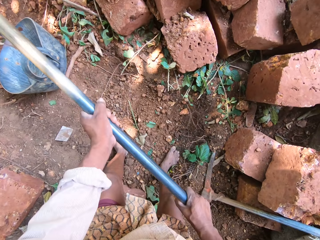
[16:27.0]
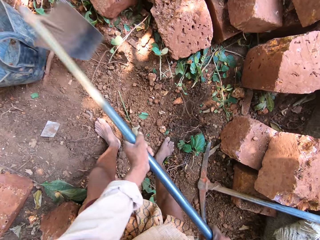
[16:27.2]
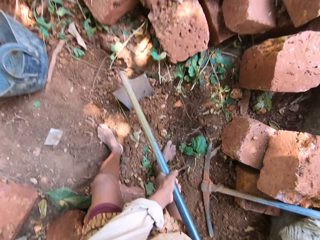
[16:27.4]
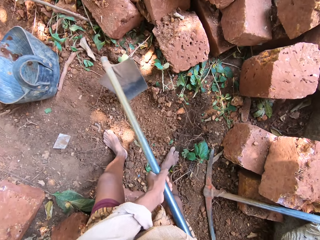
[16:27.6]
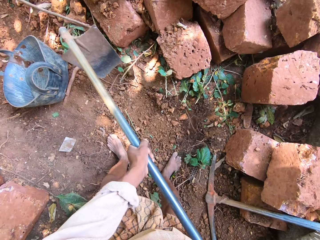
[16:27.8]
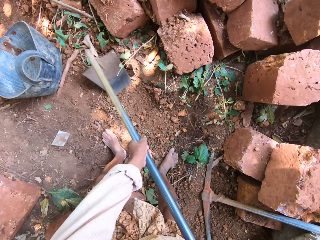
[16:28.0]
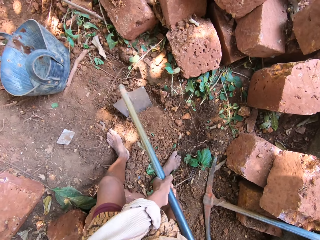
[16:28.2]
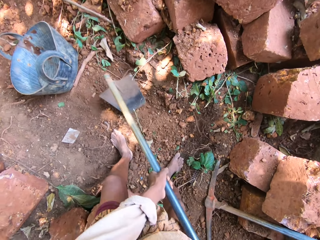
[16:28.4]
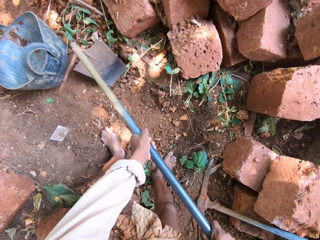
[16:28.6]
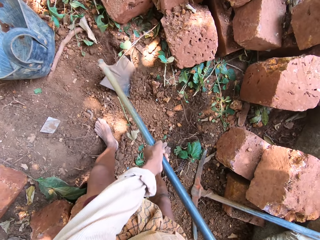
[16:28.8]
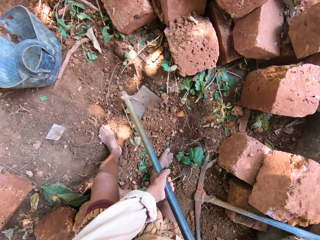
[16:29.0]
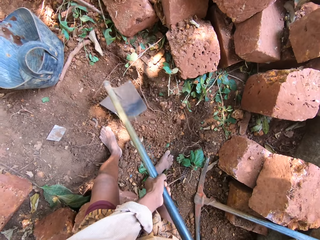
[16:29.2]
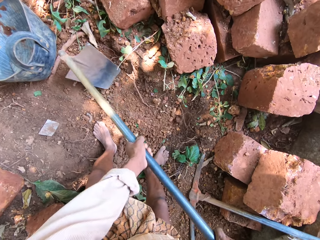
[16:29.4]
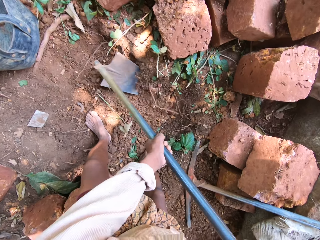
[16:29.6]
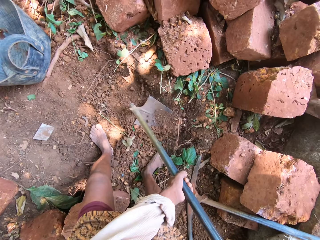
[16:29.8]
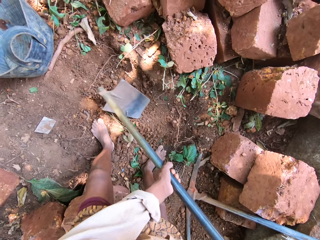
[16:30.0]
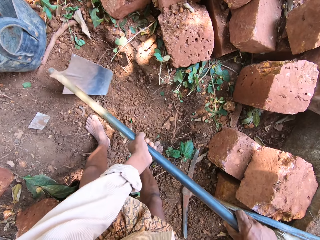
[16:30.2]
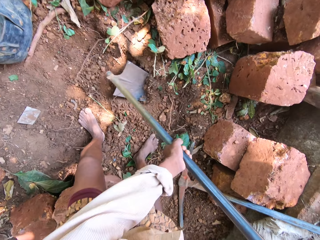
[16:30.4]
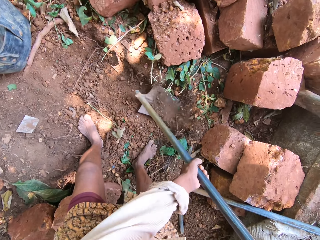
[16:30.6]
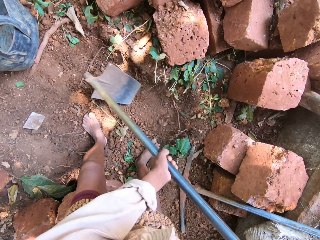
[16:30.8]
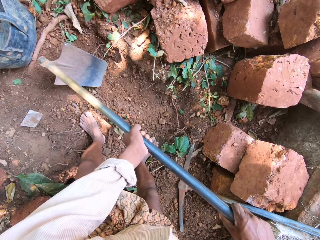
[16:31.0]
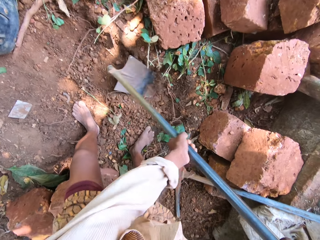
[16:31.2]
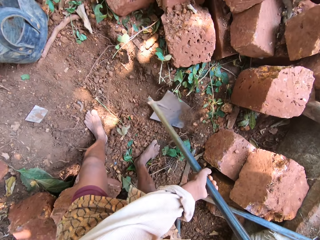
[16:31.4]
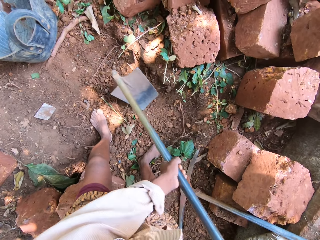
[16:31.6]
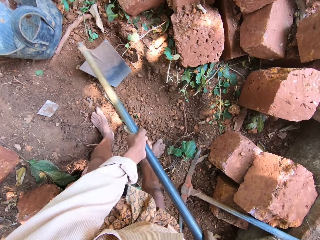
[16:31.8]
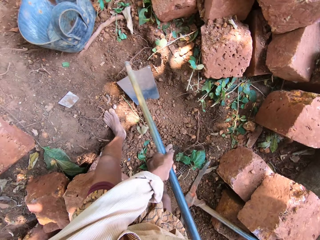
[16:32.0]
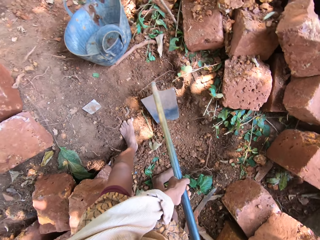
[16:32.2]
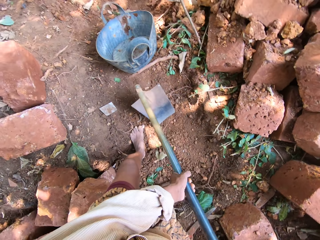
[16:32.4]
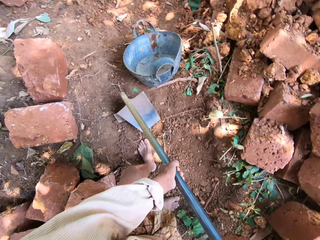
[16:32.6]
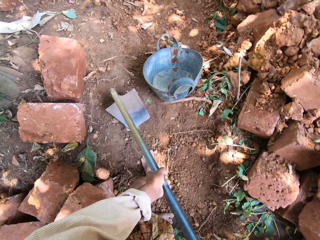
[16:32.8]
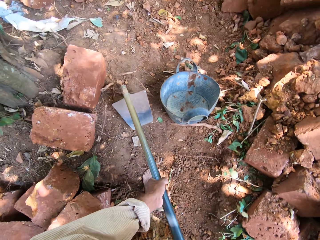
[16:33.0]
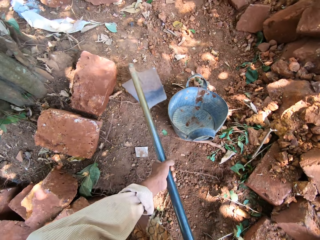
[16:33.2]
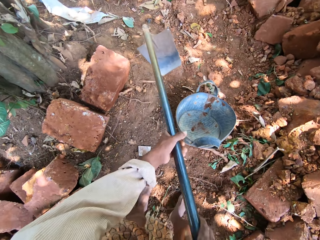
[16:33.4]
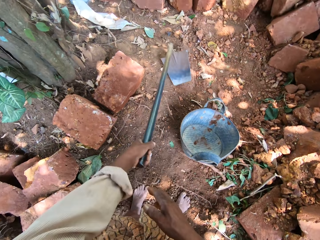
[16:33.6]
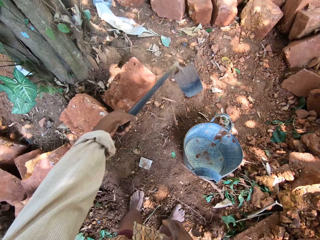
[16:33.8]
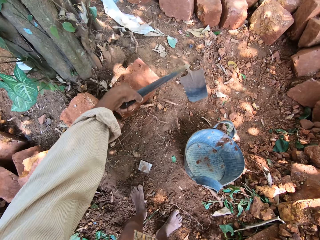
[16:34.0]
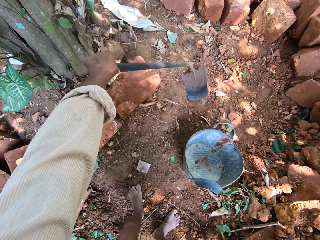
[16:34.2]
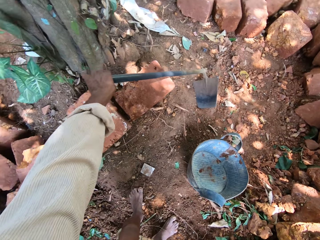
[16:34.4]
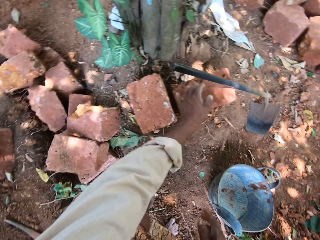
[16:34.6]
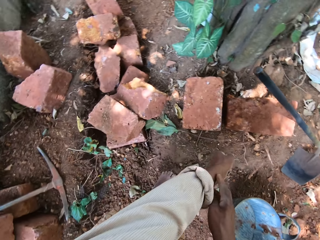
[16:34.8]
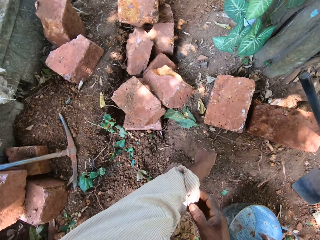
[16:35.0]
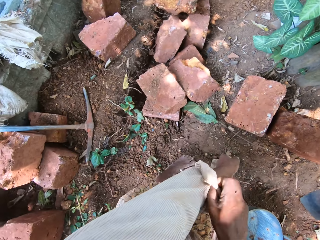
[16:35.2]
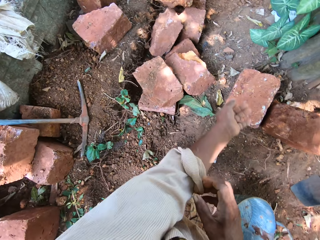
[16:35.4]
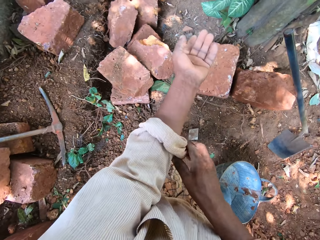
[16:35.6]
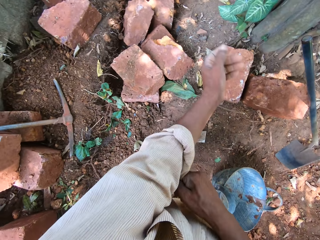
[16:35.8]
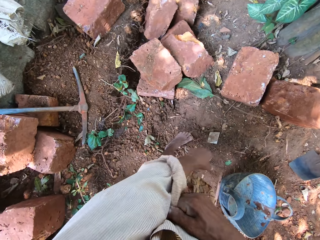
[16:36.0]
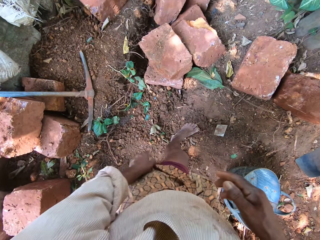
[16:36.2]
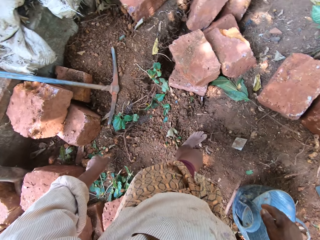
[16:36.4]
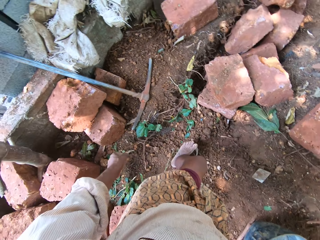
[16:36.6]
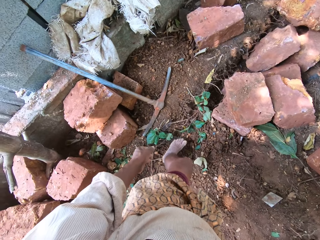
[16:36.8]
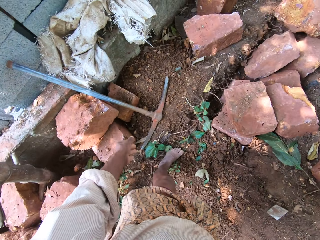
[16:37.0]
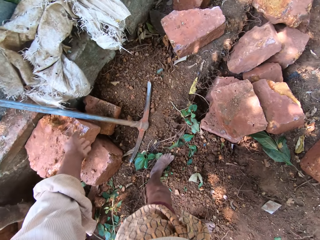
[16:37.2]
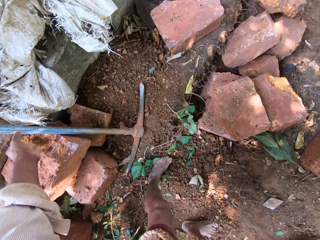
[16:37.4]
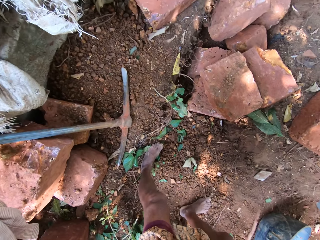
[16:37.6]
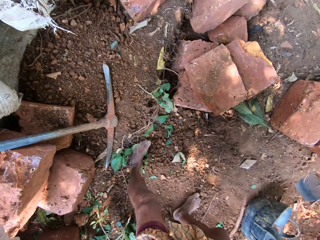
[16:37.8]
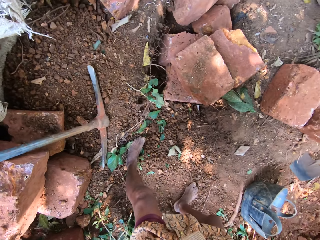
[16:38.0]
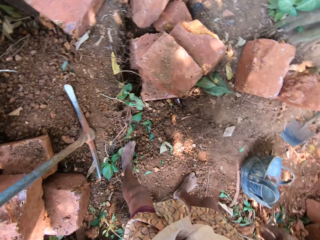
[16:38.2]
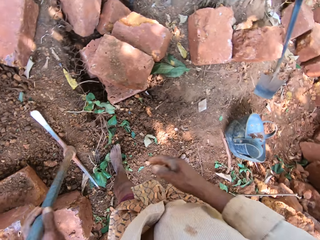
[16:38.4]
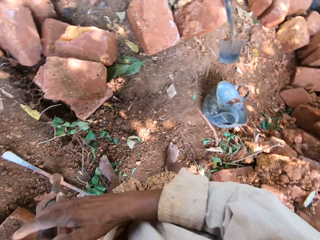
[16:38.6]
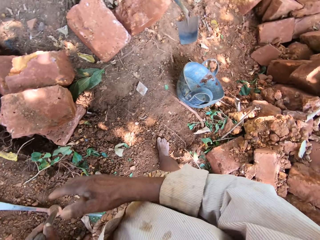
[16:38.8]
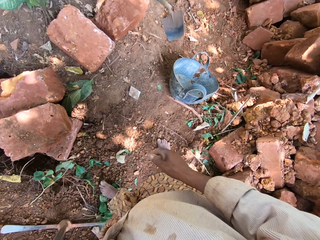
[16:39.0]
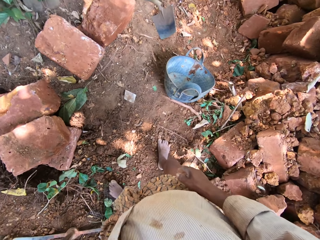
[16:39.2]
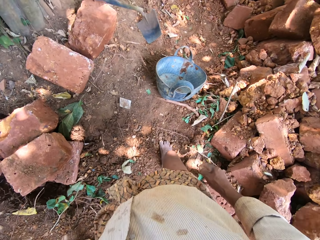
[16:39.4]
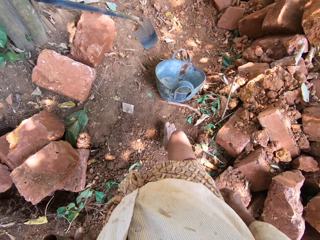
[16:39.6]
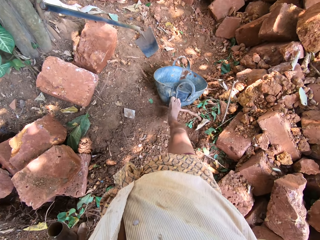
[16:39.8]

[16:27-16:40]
The camera wearer gathers sand on the ground with the hoe in his hands. He drops the hoe on the ground with his left hand. He rolls his left sleeve with his right hand. He picks up the pickaxe on the ground with his left hand.

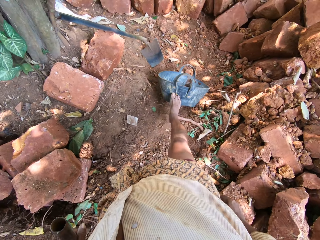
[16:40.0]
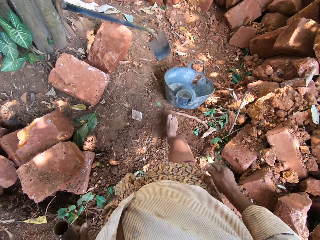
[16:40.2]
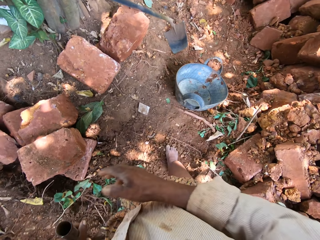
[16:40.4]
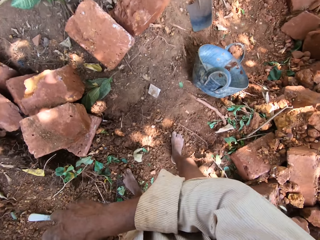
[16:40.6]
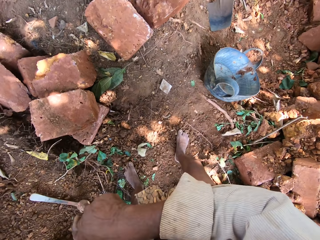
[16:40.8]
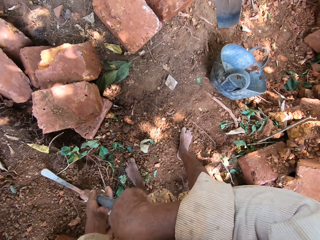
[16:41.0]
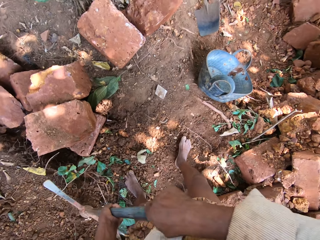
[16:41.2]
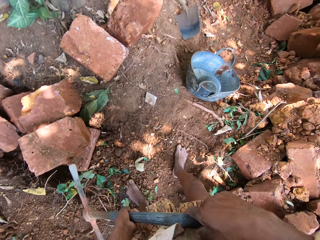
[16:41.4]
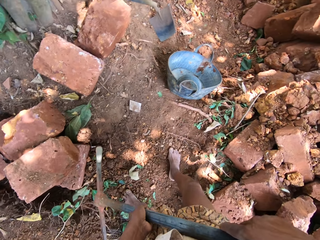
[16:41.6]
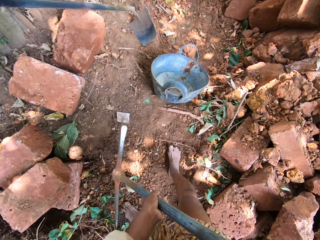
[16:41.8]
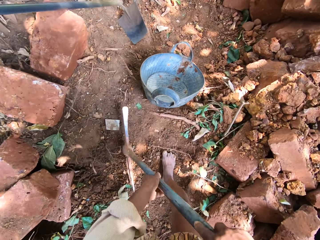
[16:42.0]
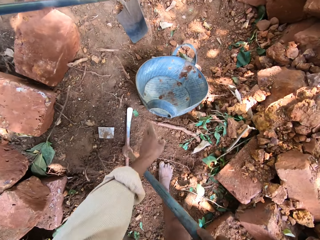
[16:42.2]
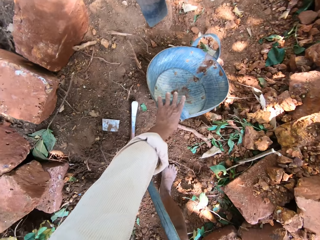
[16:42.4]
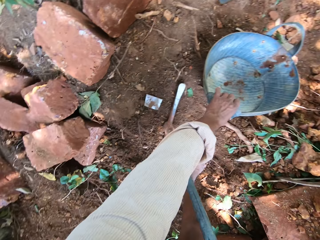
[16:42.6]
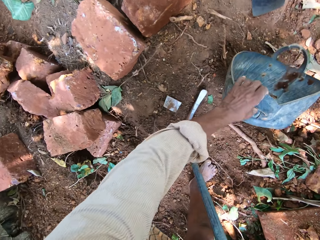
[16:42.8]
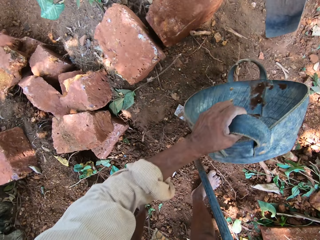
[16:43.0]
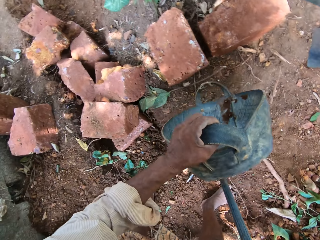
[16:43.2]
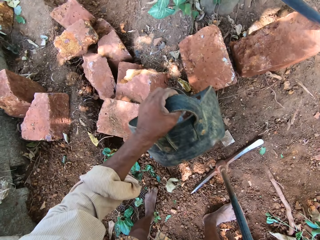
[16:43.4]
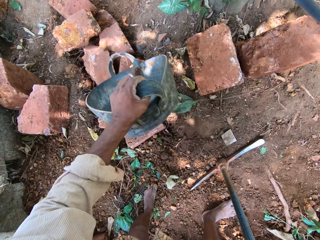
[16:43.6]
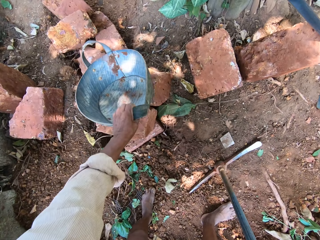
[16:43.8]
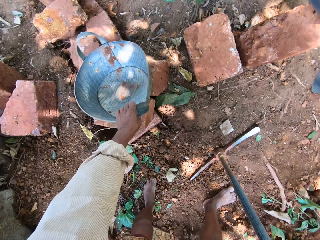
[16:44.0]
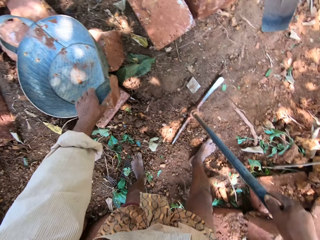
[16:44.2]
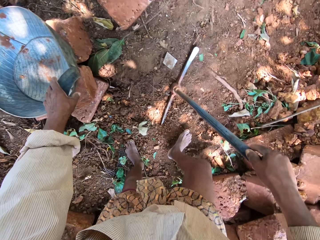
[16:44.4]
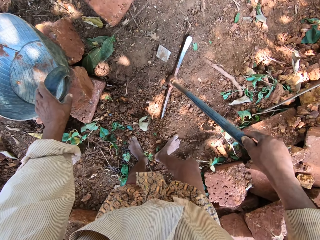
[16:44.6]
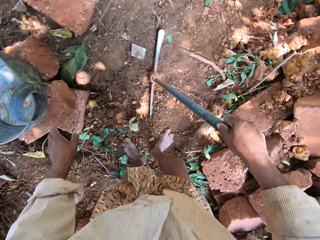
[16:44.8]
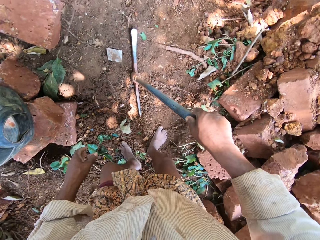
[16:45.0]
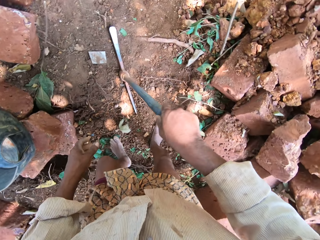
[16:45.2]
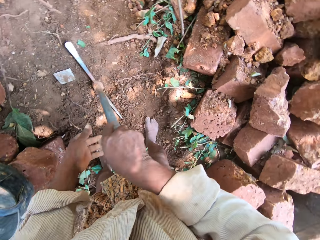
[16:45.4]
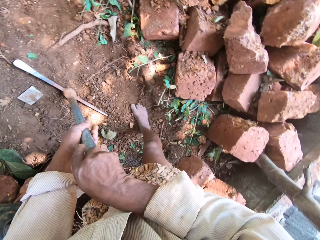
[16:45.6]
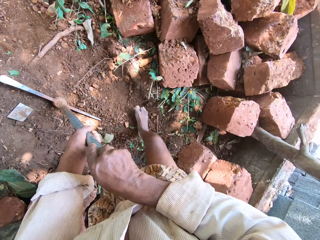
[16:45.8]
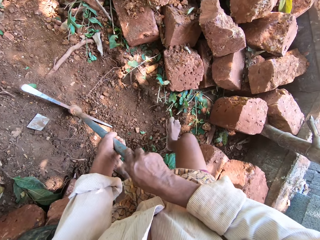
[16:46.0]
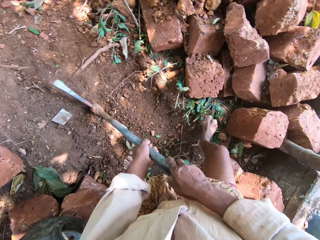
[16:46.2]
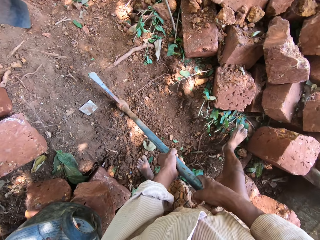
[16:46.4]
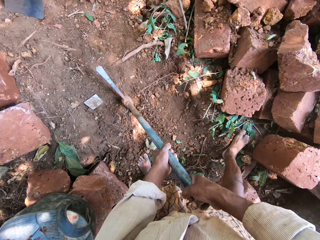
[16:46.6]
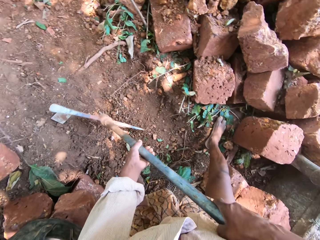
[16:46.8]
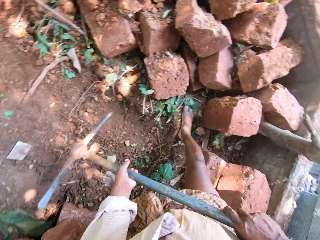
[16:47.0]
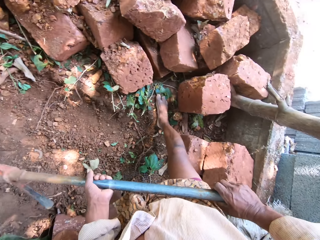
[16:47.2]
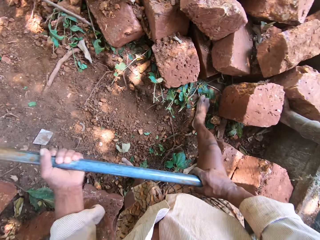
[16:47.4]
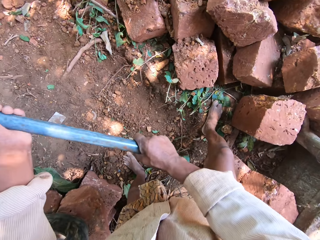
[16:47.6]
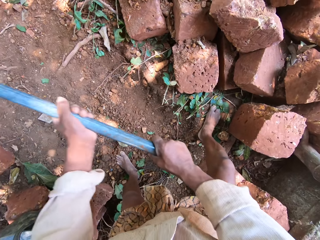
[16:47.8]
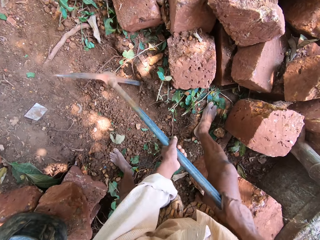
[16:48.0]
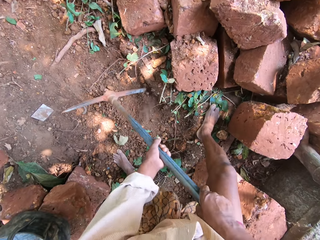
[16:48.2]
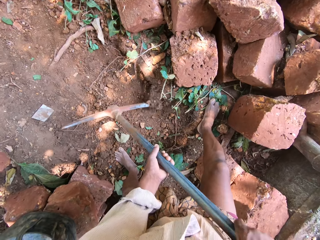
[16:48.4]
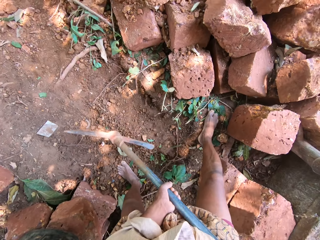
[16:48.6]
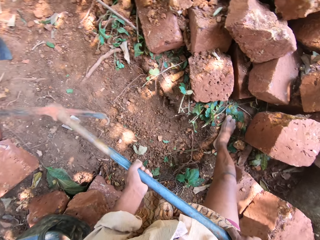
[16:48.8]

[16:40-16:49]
The camera wearer moves the container on the ground with his right foot. He holds the pickaxe with both hands. He moves the pickaxe on the ground with both hands. He lifts the container on the ground with his left hand. He drops the container in his left hand on a stone on the ground. He holds the pickaxe with both hands and lifts the pickaxe from the ground with both hands. He digs the ground with the pickaxe in his hands.
